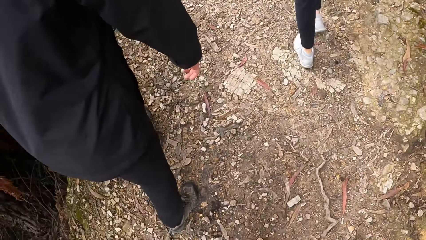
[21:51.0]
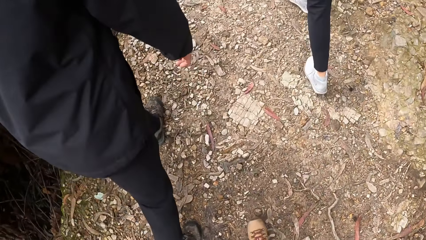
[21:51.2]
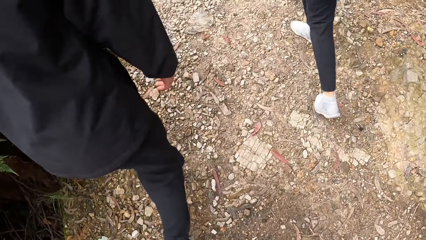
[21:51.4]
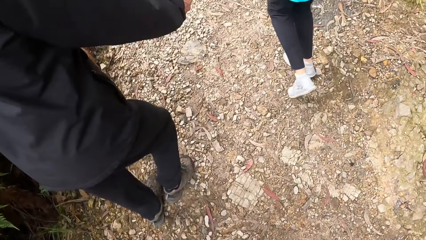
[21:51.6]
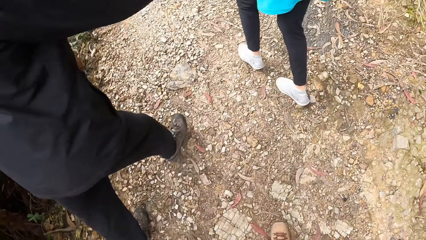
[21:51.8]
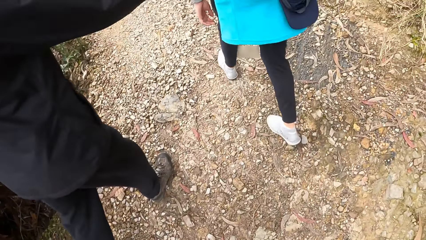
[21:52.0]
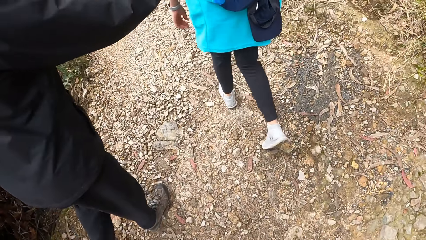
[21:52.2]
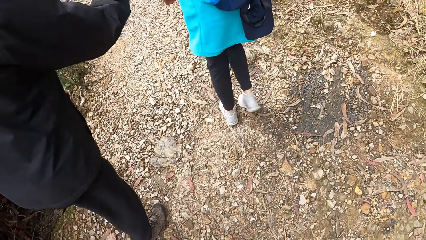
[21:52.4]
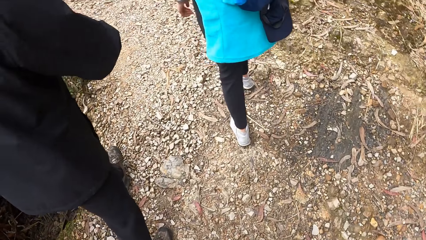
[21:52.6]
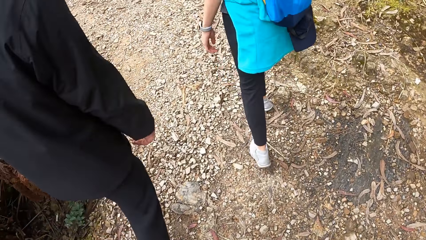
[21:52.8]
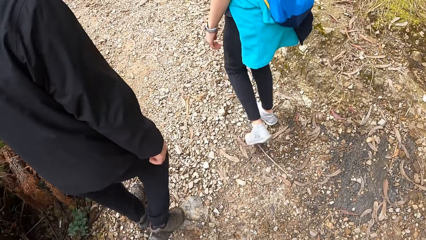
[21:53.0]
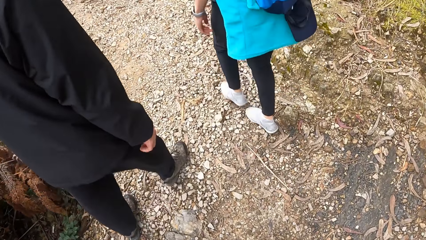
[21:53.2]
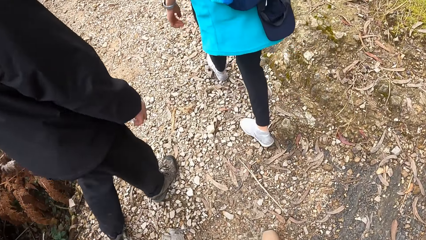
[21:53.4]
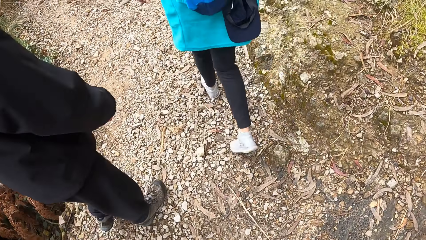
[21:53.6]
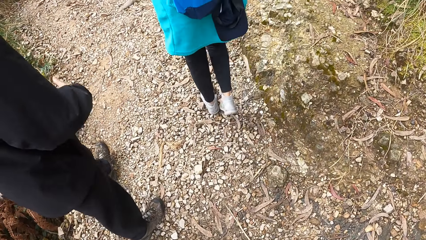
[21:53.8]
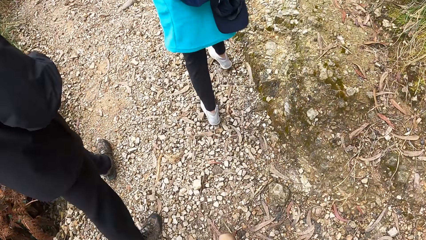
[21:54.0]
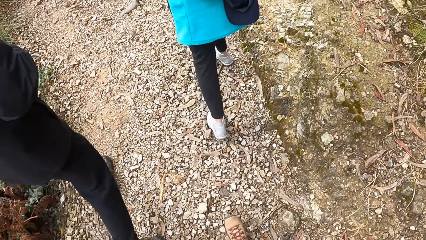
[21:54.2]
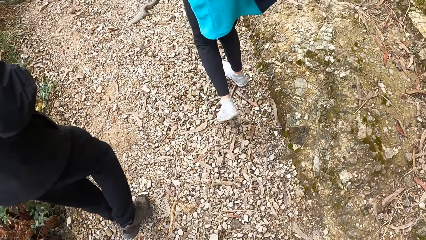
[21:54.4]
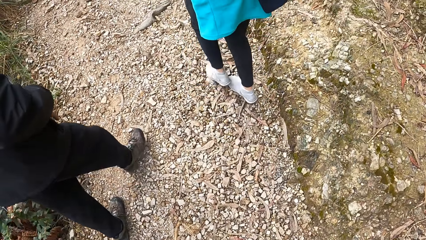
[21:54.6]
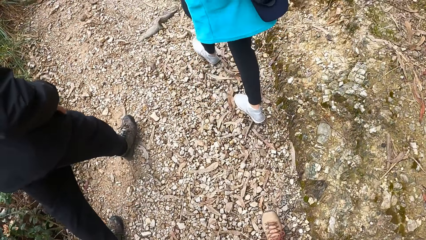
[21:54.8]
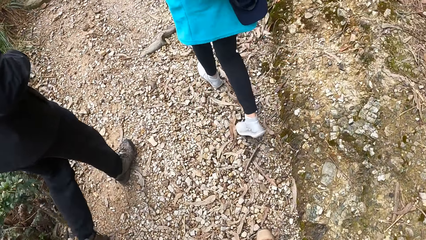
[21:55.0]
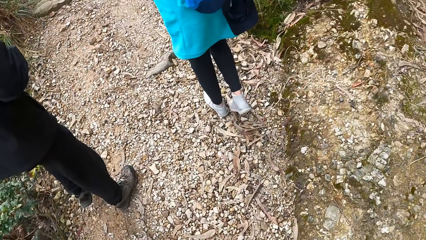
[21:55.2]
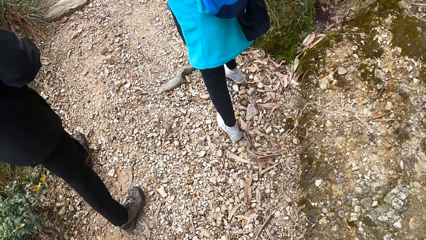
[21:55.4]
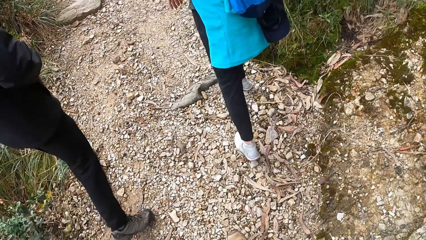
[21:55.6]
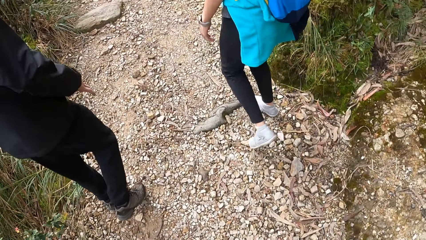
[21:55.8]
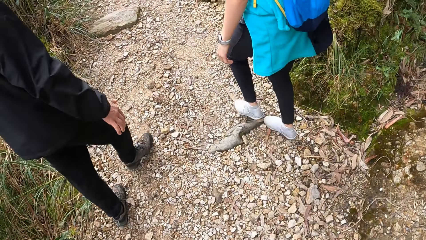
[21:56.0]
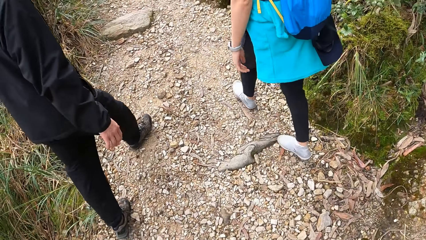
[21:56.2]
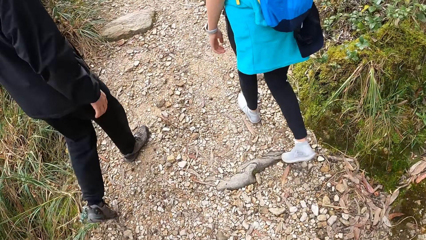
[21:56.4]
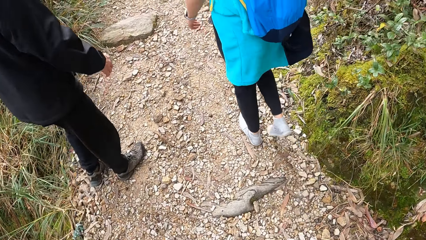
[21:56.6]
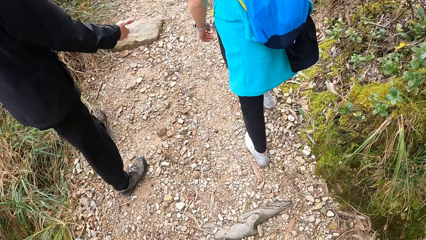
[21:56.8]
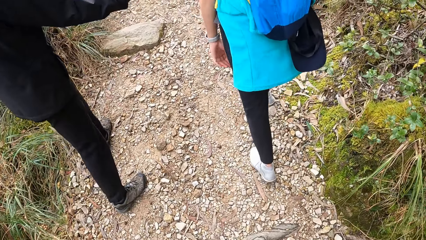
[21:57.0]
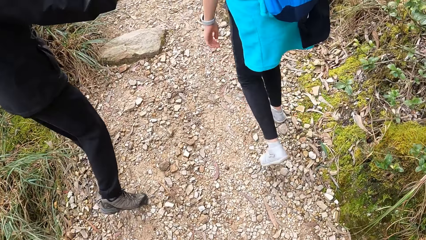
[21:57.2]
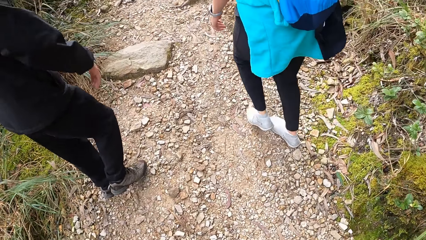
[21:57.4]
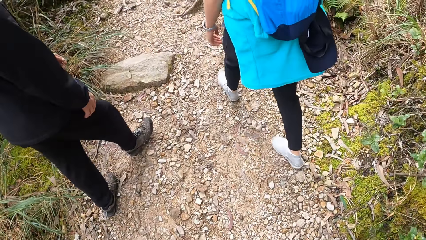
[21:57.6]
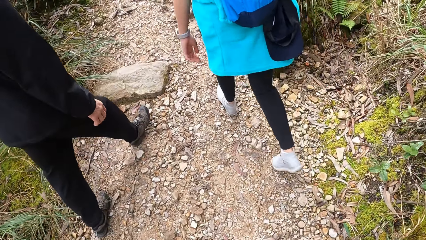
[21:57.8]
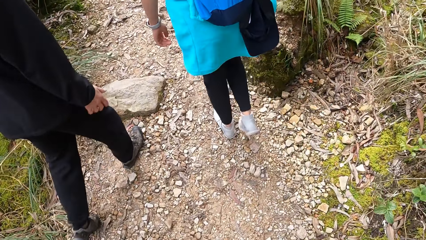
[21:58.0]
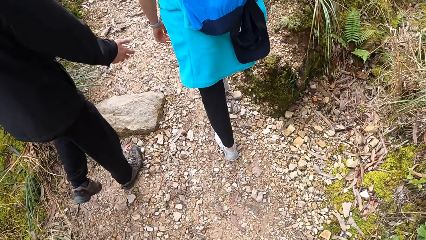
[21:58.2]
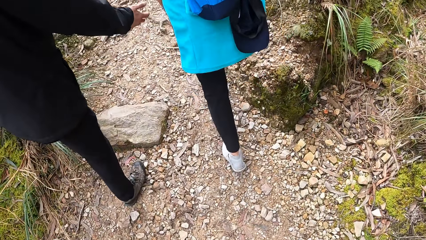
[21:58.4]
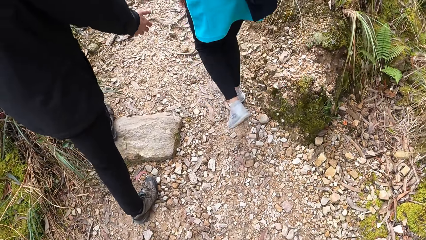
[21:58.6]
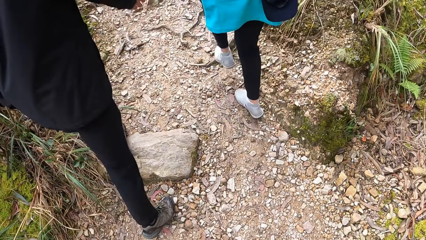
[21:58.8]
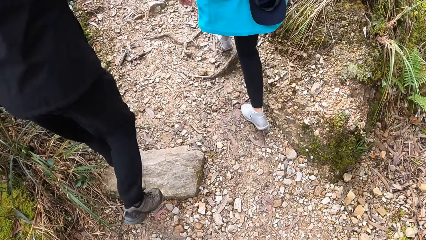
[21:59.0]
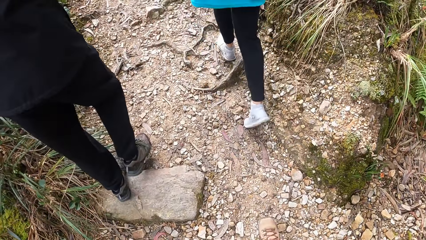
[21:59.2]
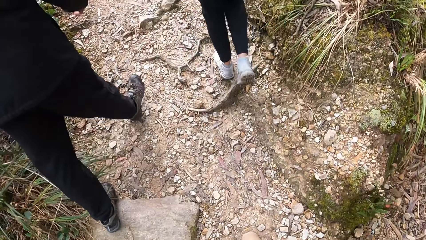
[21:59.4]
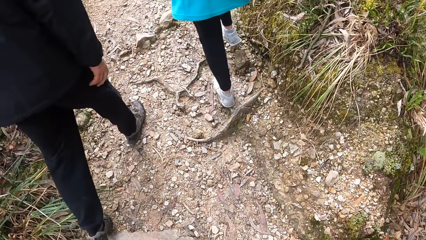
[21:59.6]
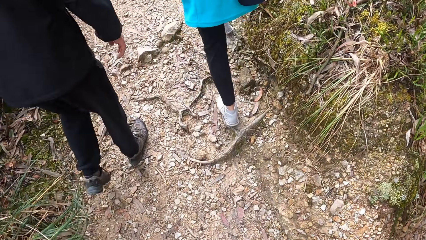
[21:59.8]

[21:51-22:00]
A man converses with the camera wearer. The camera wearer walks around the forest with the man and a woman.

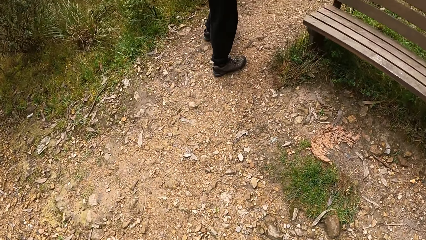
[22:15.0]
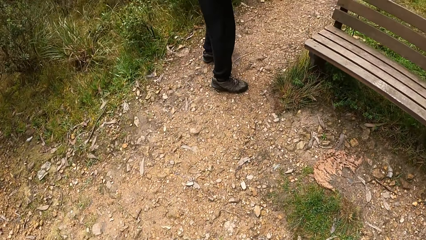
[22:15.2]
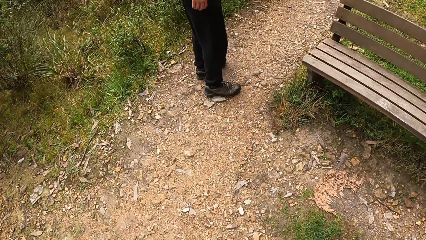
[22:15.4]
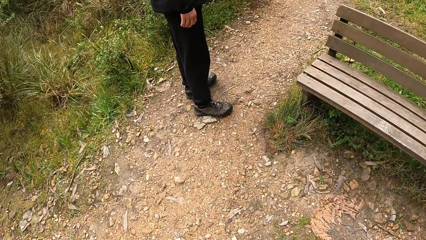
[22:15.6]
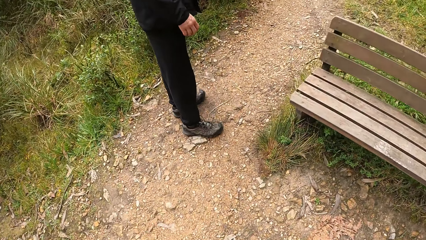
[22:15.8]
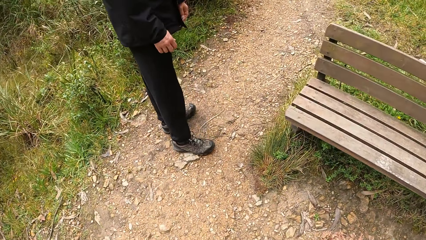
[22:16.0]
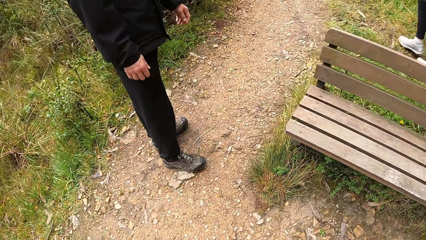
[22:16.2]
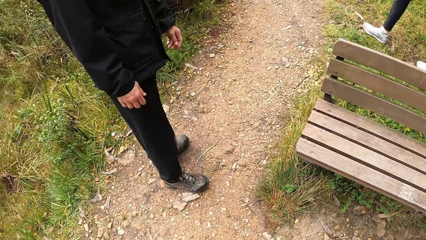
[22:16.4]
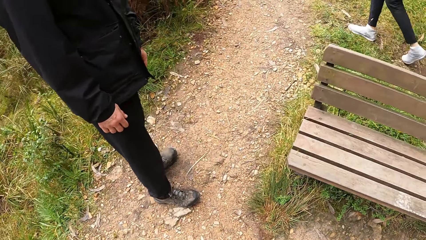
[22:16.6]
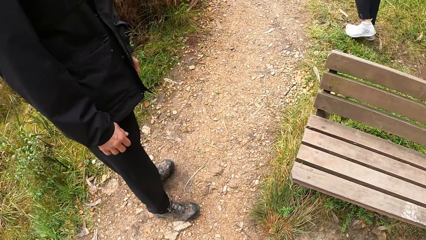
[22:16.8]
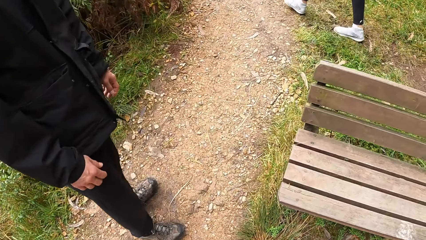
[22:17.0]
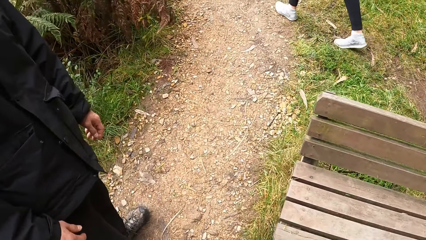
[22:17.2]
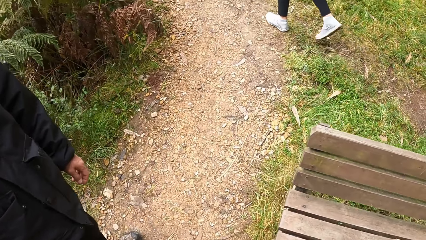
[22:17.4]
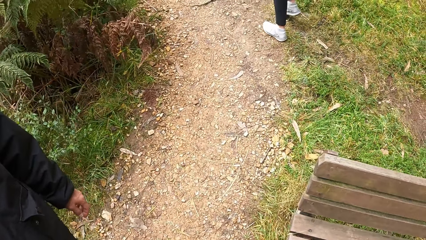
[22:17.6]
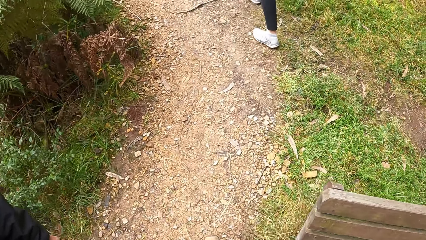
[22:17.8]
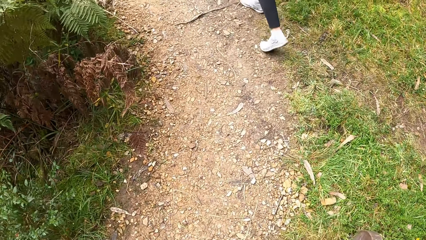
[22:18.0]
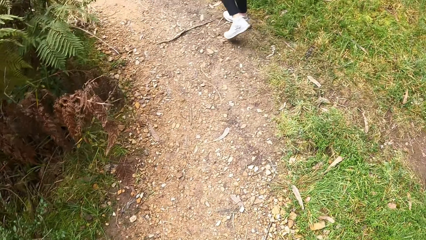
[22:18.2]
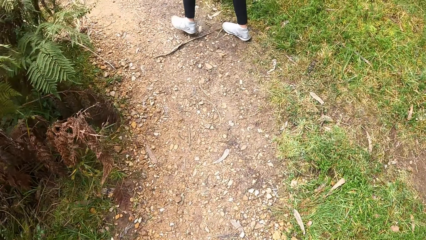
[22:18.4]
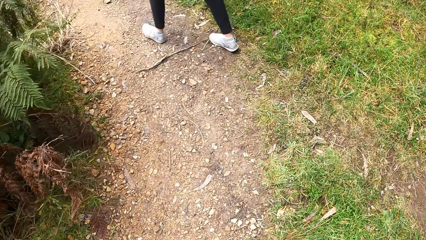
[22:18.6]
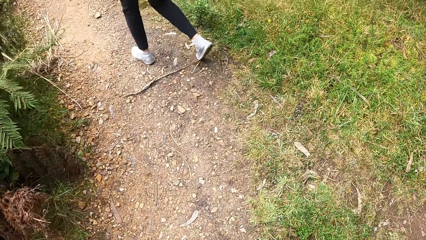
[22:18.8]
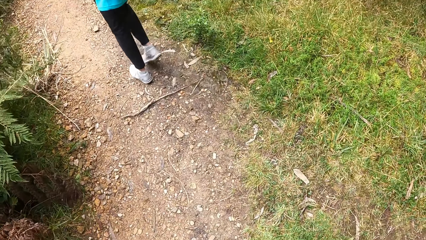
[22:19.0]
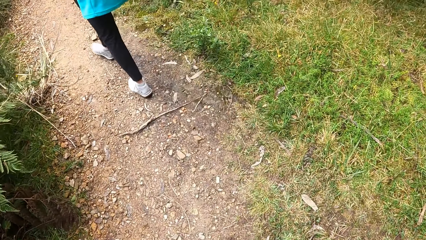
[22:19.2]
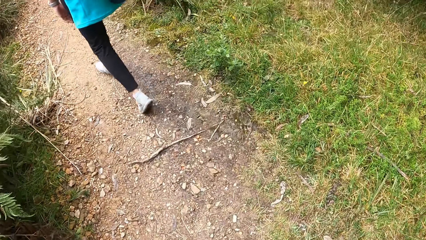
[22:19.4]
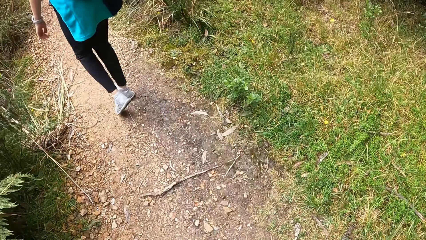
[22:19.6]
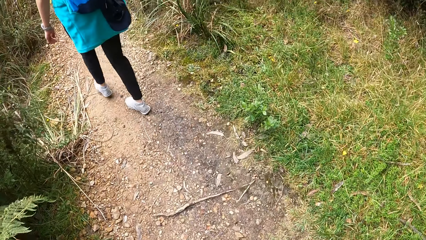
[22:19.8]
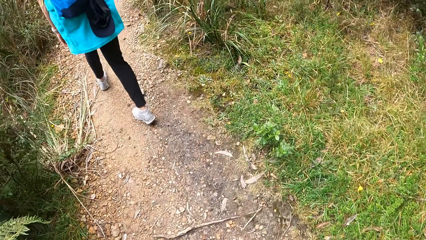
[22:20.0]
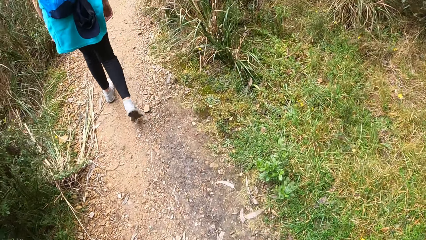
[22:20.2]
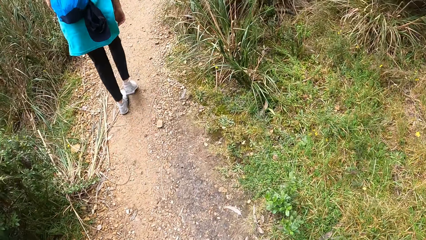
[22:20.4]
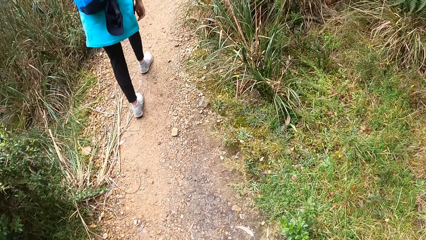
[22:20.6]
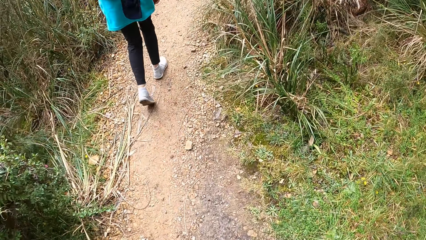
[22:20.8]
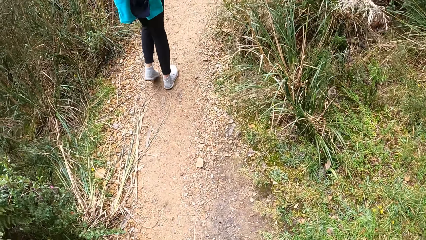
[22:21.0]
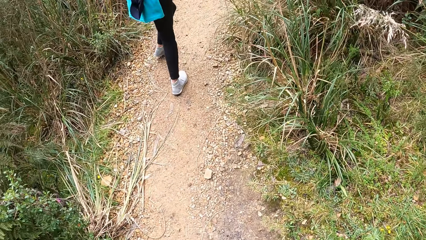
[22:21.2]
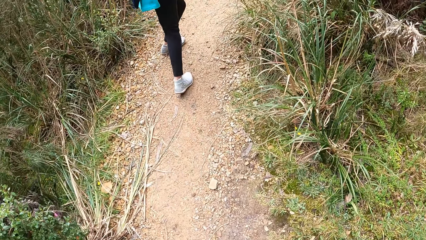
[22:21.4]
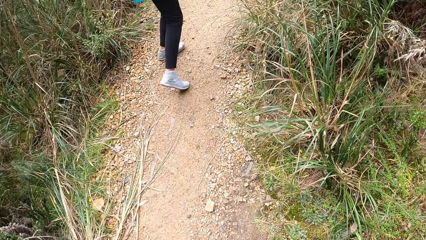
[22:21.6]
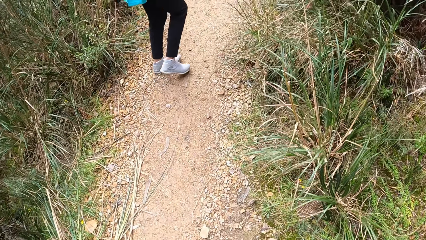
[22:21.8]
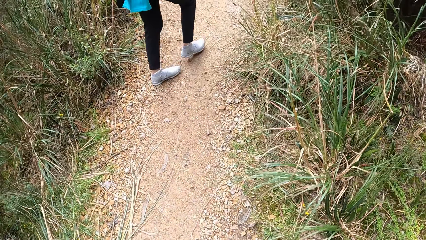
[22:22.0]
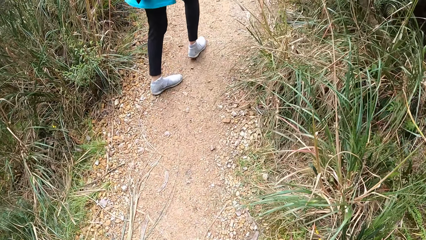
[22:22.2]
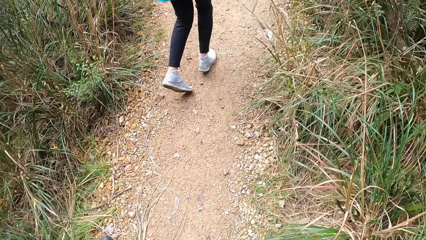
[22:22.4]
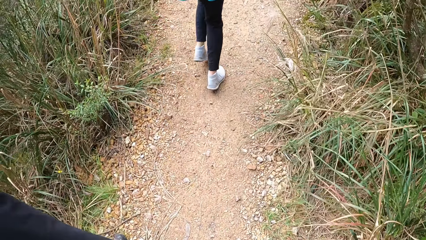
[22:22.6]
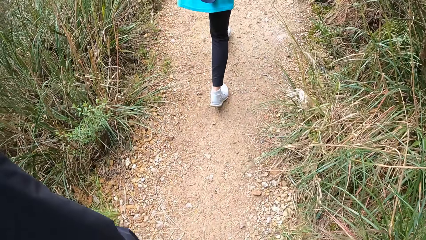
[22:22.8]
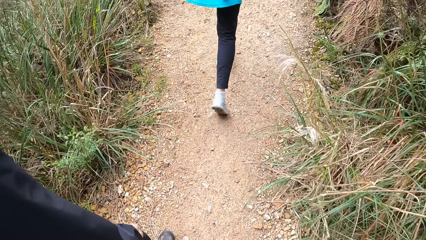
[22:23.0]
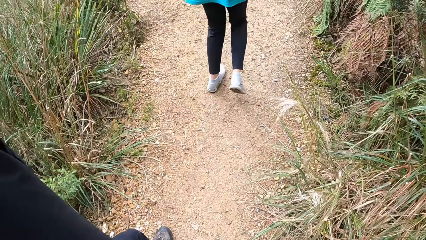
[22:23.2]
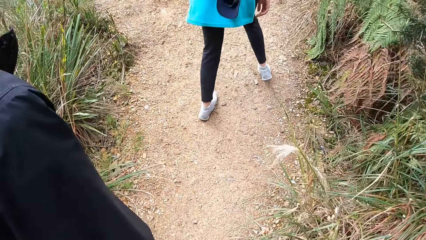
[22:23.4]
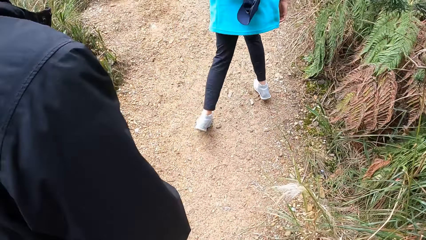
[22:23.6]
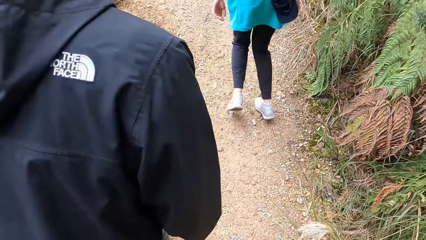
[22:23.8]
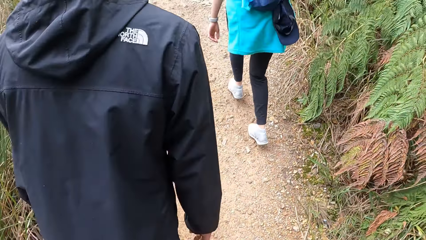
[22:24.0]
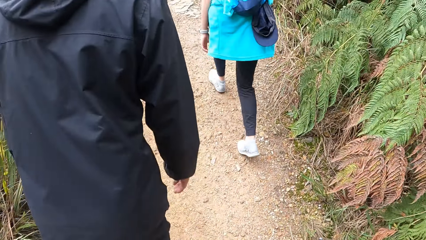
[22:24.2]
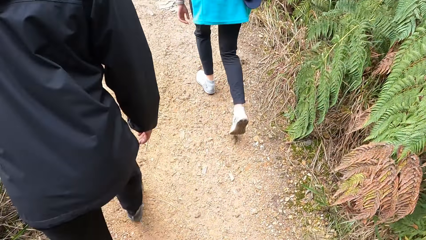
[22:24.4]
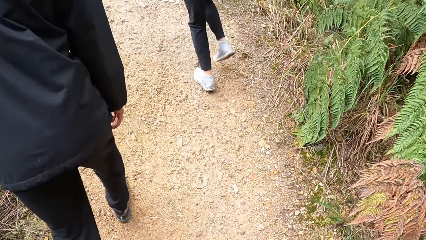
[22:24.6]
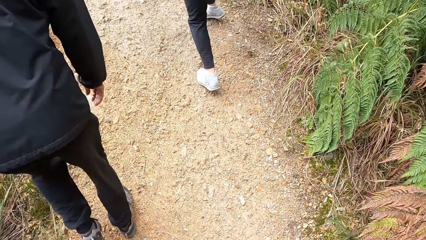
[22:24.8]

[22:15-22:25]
The camera wearer looks at a man. They walk around the forest with the man and a woman. They look at the woman. They walk around the forest with the man and the woman.
